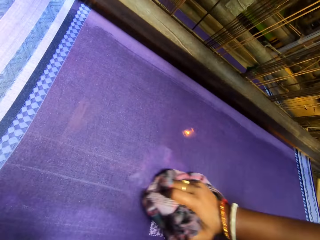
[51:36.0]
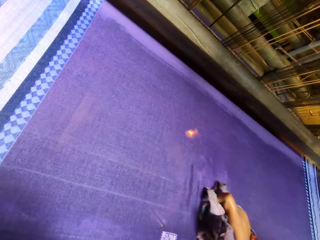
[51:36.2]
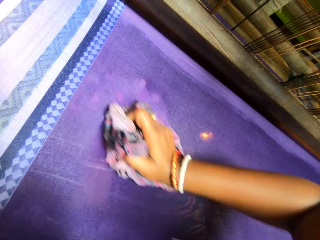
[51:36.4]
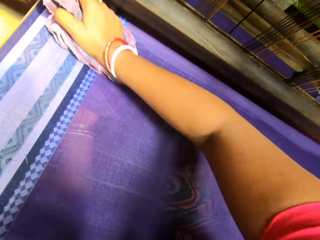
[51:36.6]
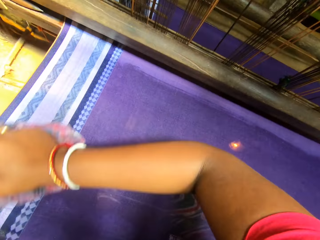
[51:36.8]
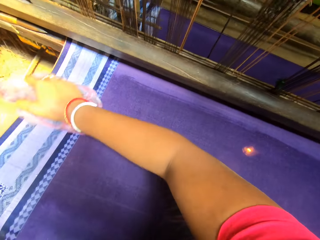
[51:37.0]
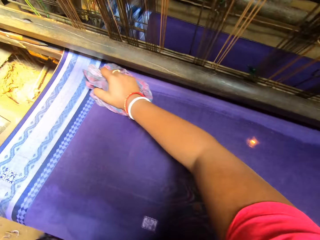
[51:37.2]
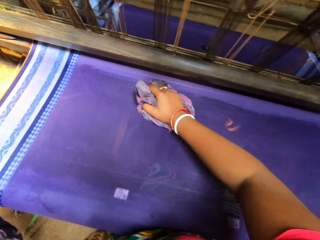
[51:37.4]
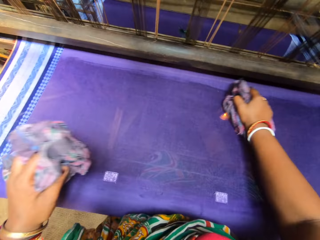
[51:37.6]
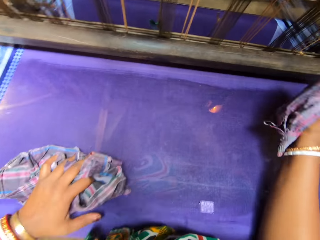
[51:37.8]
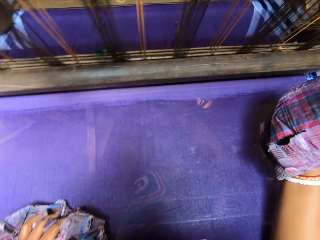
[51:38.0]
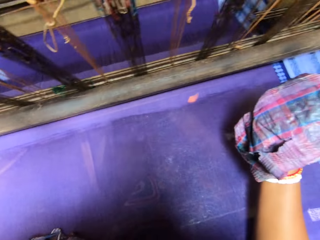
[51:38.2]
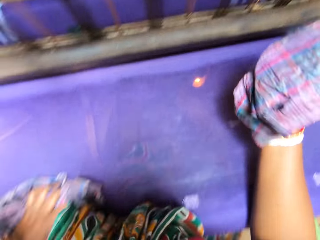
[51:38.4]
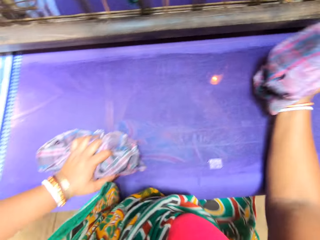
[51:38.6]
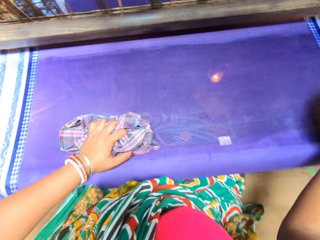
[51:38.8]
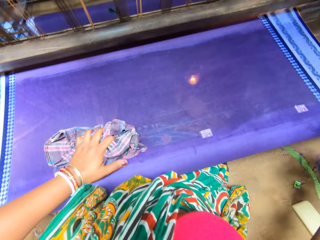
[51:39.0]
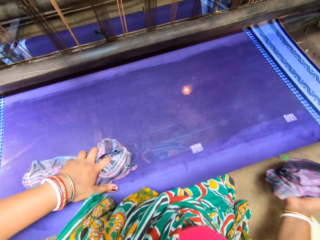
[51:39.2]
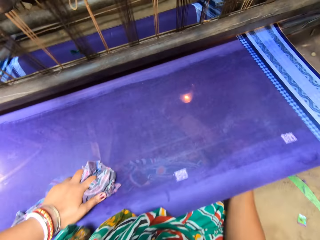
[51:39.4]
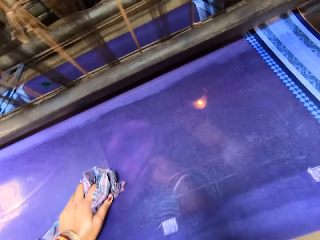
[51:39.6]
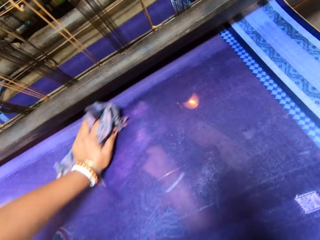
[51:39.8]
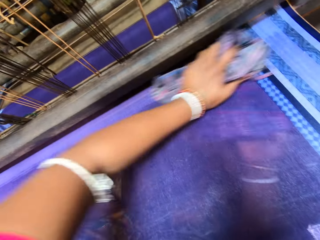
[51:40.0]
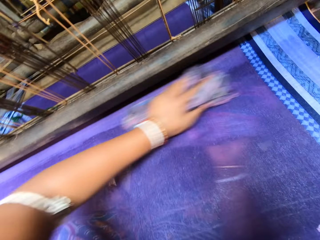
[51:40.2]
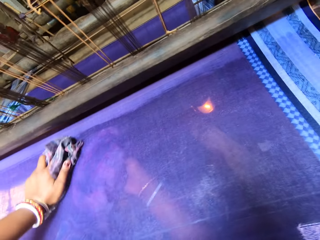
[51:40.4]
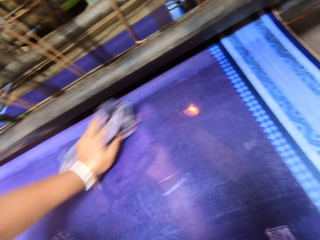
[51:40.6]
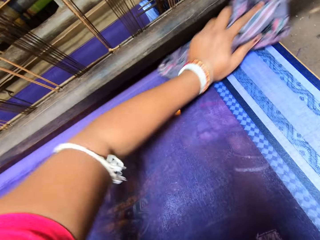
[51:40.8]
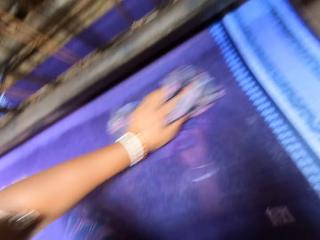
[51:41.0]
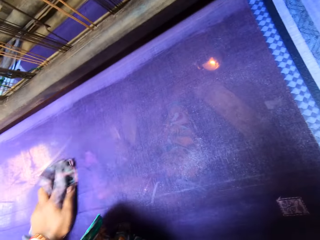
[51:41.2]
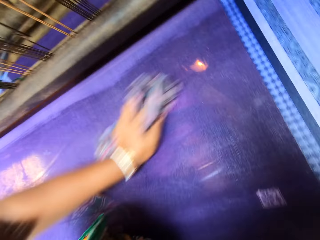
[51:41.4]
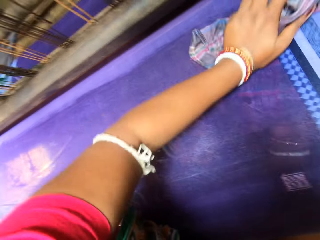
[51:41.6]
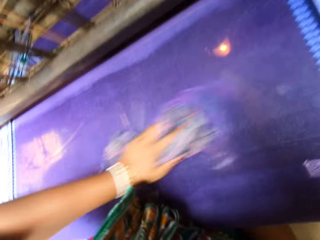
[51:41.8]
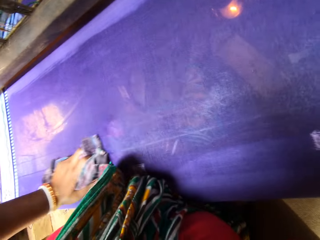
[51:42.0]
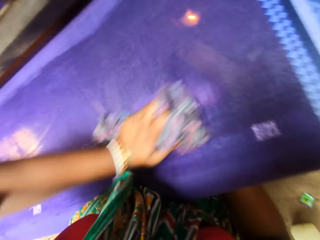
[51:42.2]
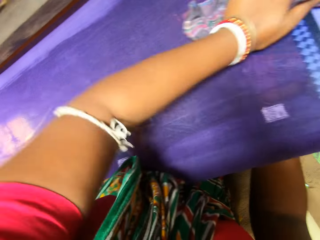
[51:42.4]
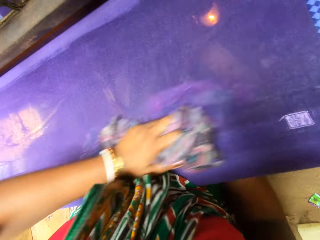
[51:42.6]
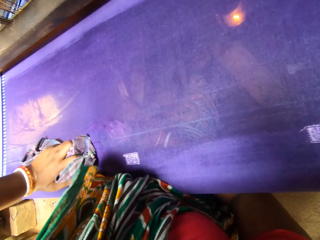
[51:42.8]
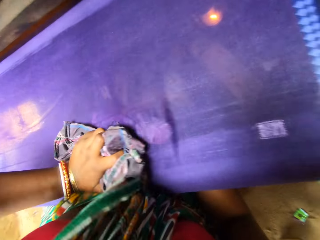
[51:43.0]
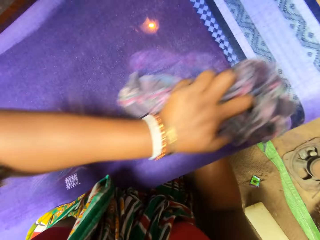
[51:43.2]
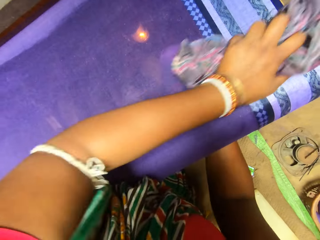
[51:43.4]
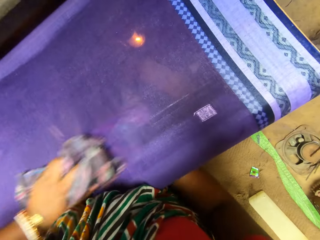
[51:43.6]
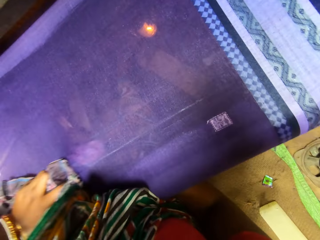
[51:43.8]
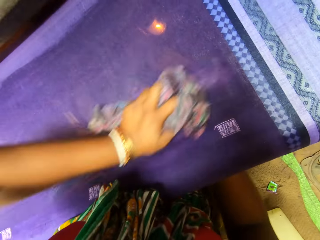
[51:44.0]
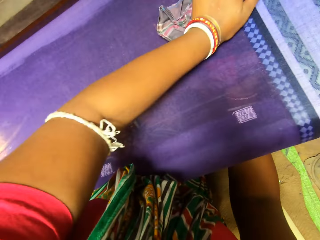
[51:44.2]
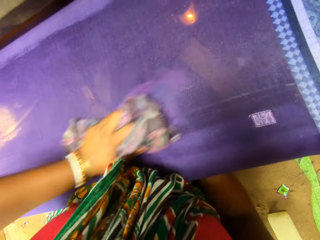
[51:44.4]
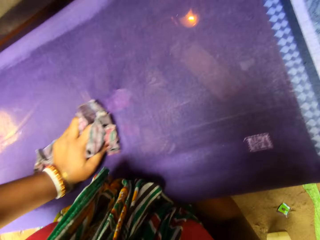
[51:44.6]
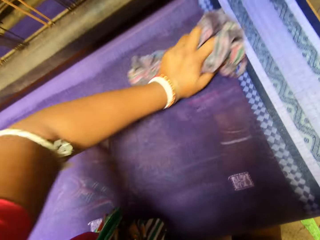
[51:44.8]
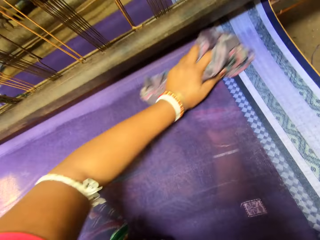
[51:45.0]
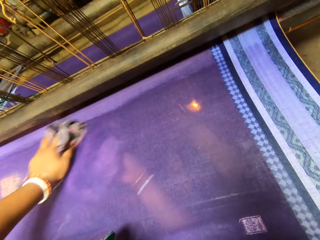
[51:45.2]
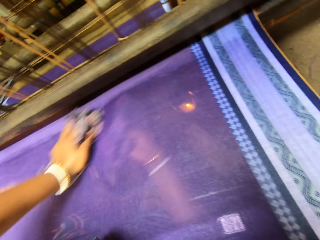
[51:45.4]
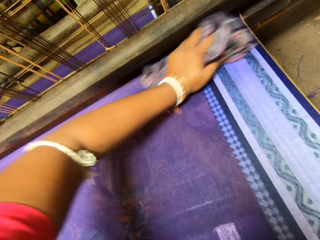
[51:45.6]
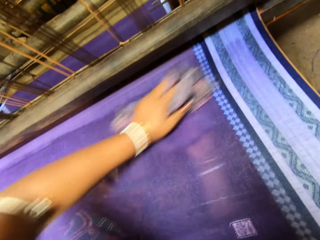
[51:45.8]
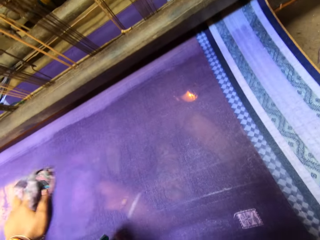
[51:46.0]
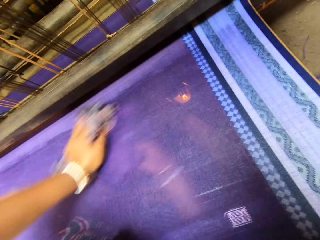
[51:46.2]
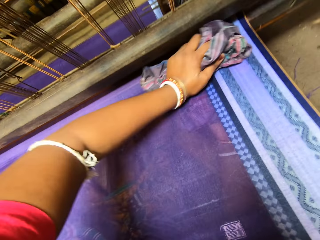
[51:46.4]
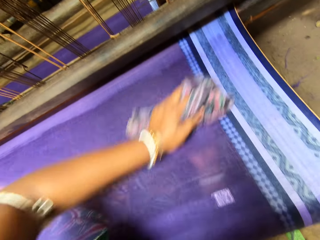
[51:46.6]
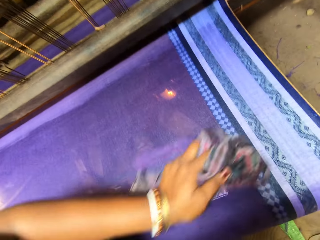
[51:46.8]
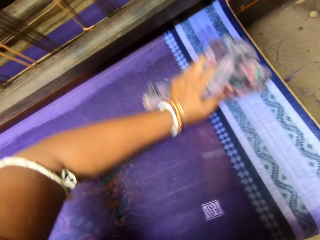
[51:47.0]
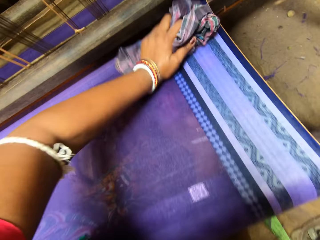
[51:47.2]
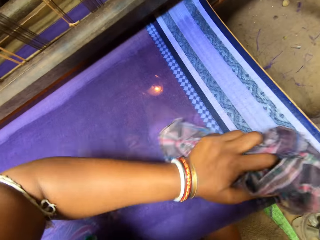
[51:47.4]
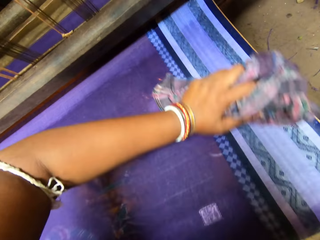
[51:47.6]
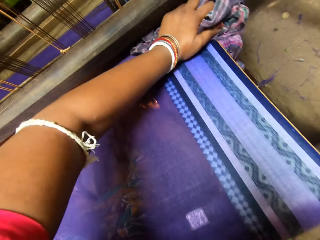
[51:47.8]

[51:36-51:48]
The camera wearer moves the left hand cloth on the upper side and lifts the cloth. They move the cloth on the lower side. They rub the cloth.

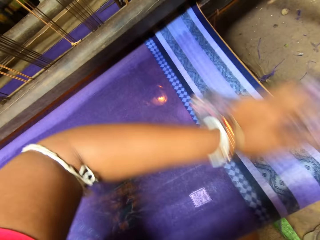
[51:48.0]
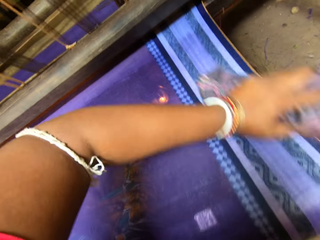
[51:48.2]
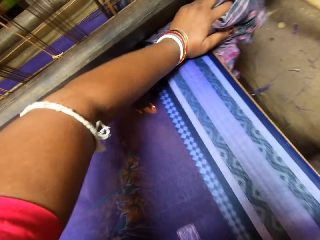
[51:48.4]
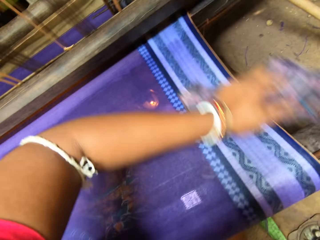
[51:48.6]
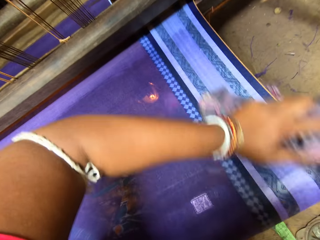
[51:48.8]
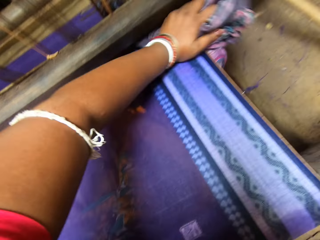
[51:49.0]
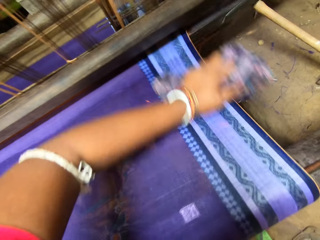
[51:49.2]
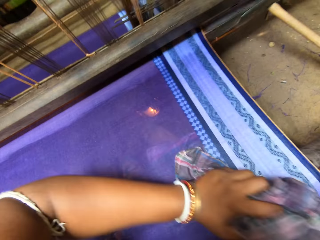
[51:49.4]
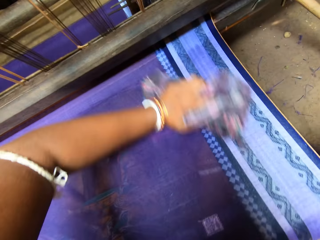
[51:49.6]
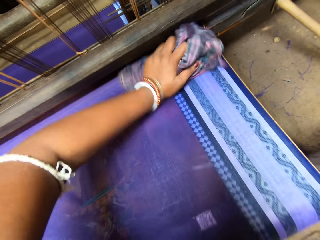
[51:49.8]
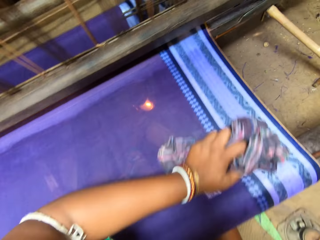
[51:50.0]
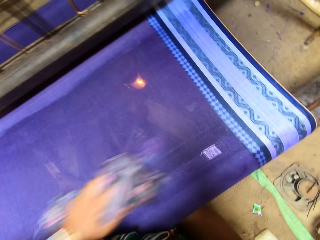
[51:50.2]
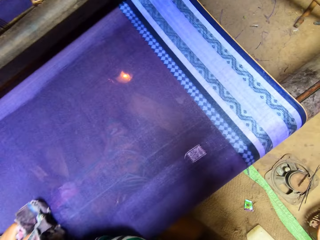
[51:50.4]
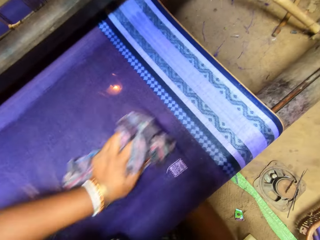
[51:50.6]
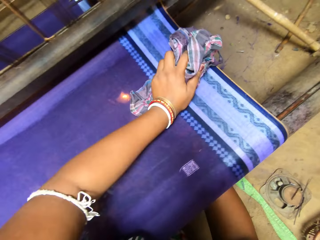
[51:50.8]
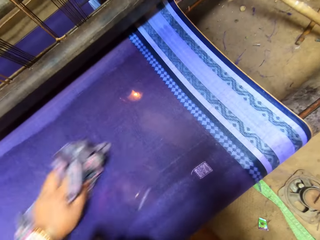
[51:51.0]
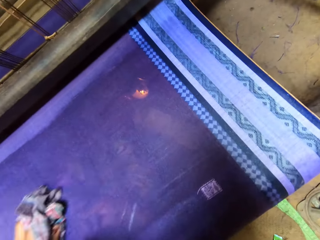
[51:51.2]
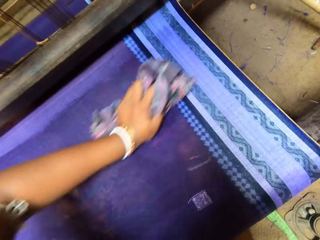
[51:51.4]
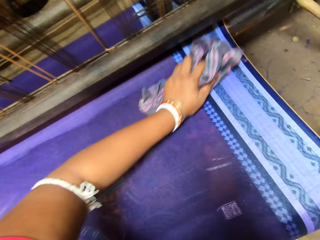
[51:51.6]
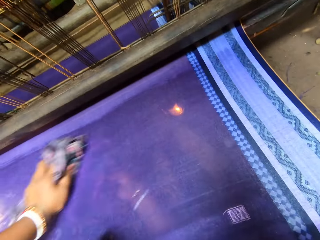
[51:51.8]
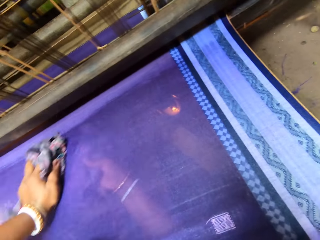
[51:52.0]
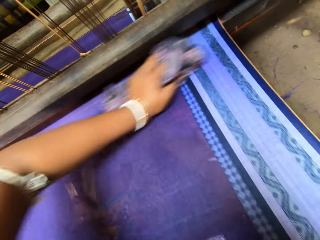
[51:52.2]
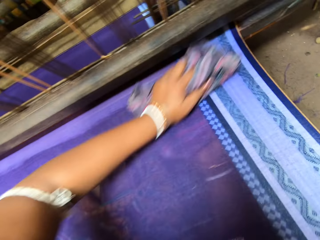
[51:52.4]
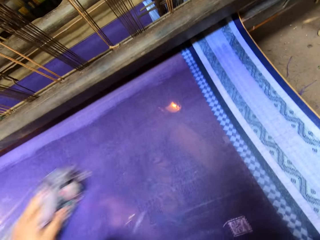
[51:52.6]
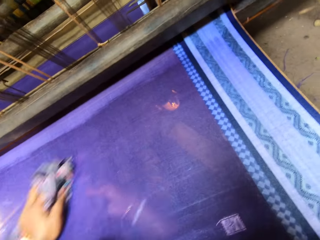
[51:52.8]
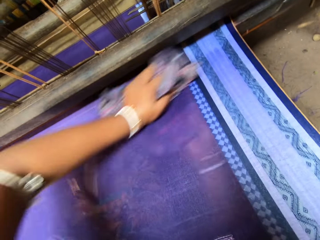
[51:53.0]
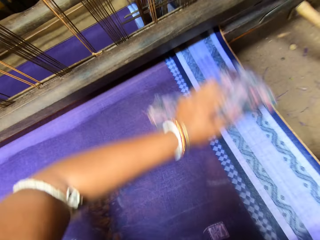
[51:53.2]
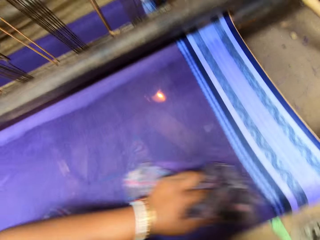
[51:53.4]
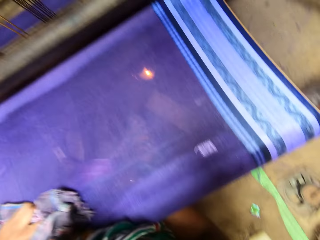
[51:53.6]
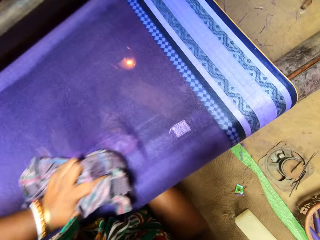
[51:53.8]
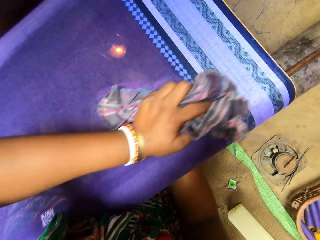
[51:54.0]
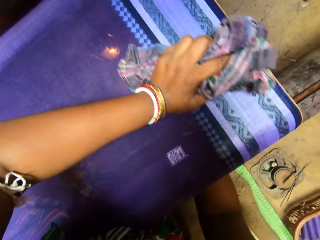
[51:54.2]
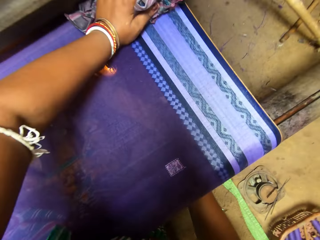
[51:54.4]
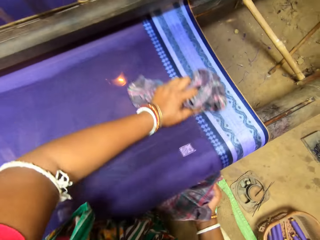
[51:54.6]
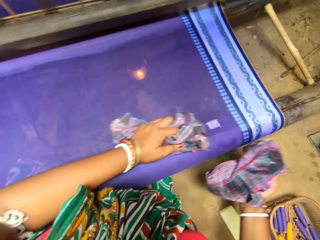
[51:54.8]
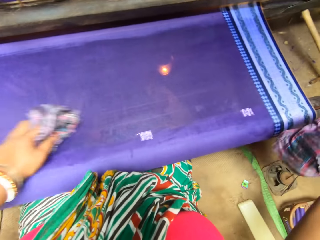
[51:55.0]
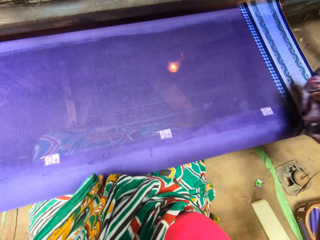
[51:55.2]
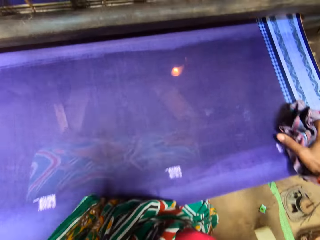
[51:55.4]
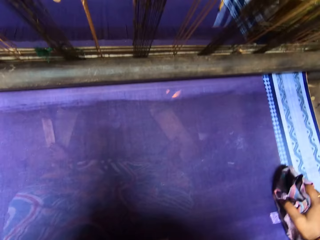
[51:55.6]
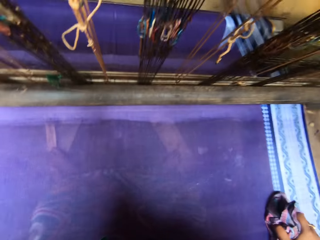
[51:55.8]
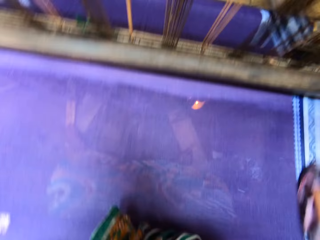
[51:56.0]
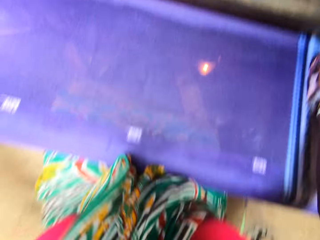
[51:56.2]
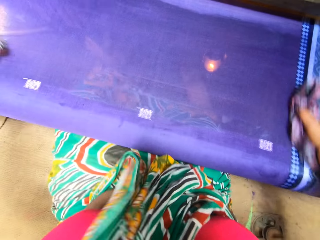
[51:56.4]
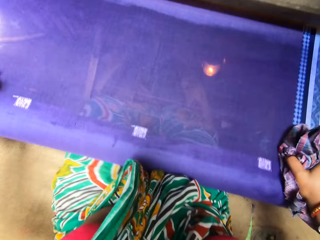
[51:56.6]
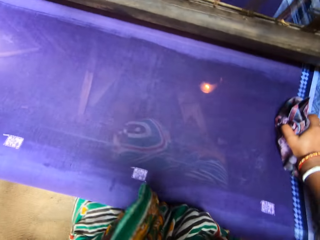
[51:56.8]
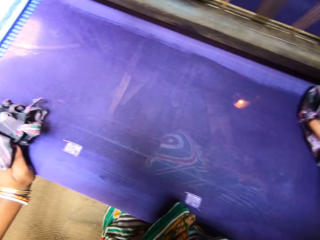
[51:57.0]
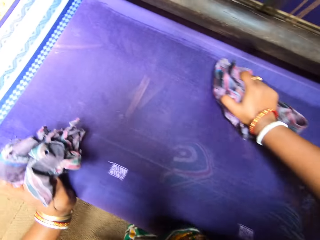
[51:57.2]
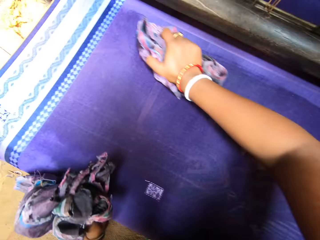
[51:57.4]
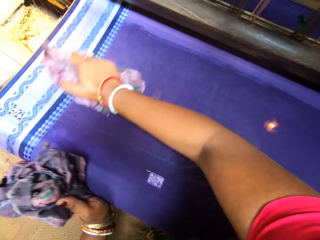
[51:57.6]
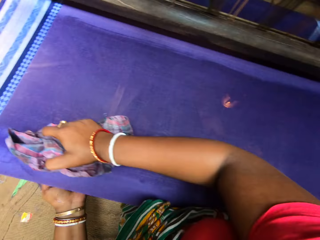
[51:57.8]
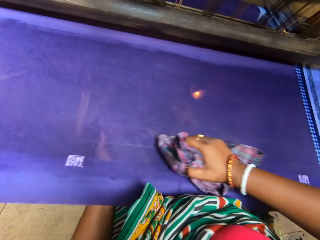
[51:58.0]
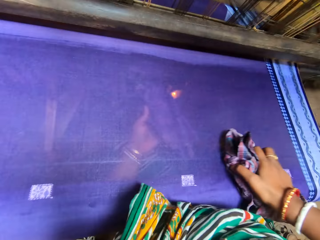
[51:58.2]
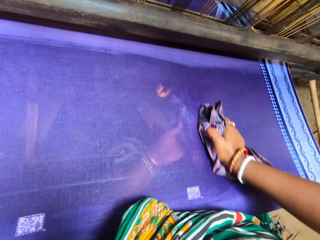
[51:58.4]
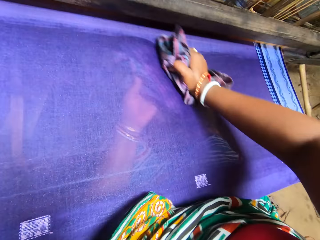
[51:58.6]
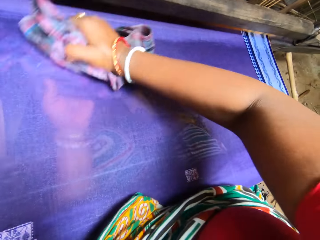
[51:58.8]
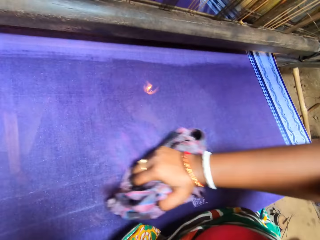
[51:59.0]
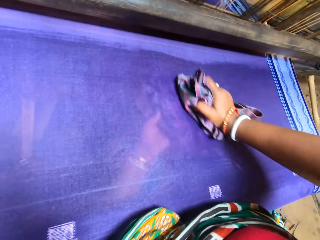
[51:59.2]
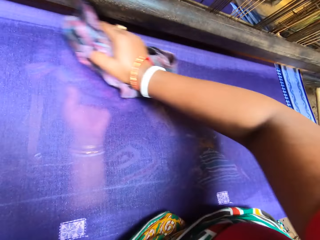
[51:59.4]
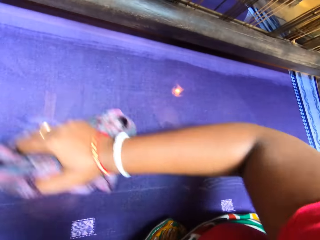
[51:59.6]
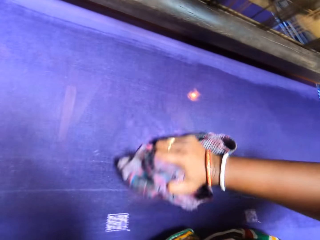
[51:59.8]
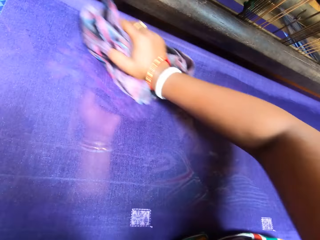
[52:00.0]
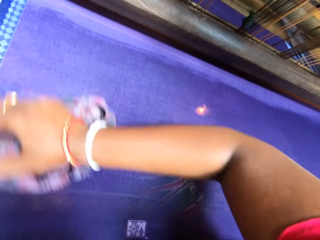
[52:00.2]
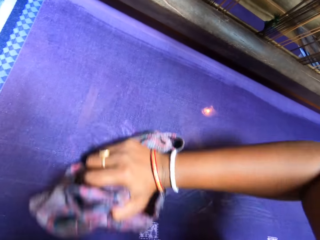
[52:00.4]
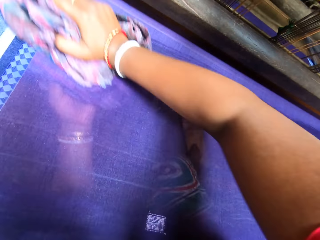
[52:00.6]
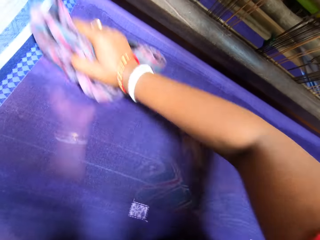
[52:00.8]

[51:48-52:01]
The camera wearer puts the cloth on the upper side. They rub the cloth. They move the cloth on the lower part. They rub the cloth.
